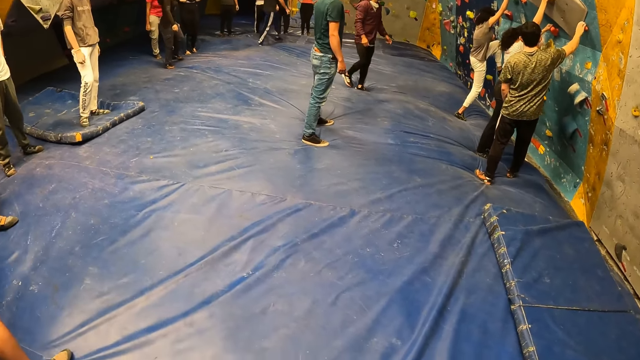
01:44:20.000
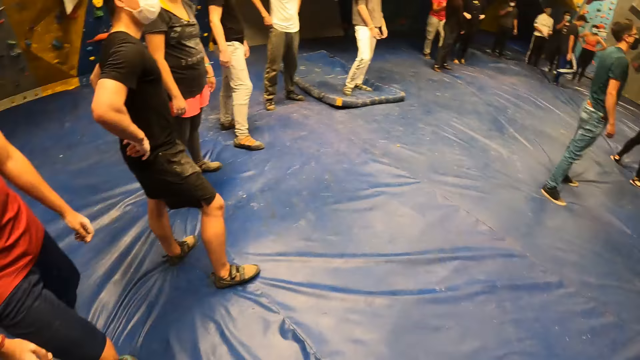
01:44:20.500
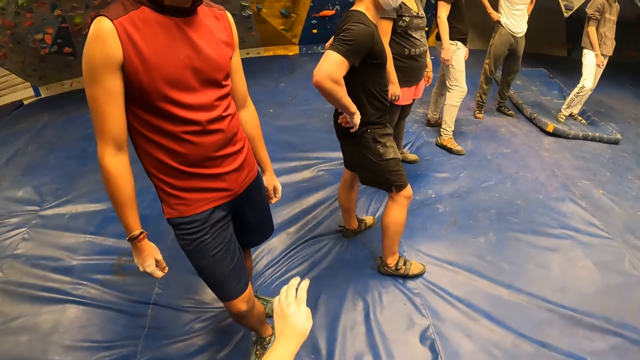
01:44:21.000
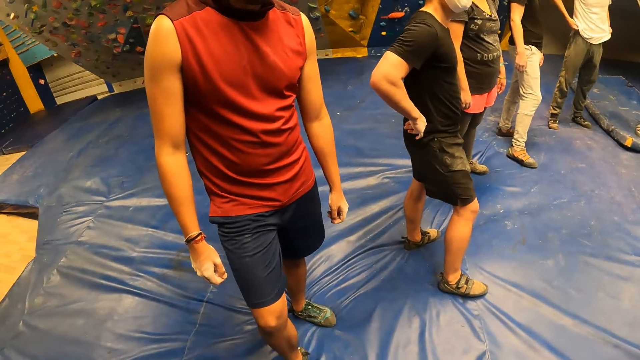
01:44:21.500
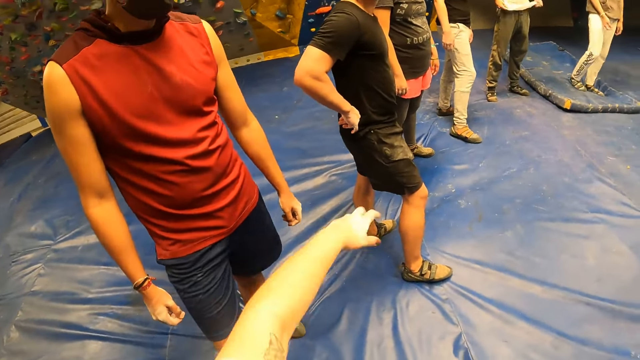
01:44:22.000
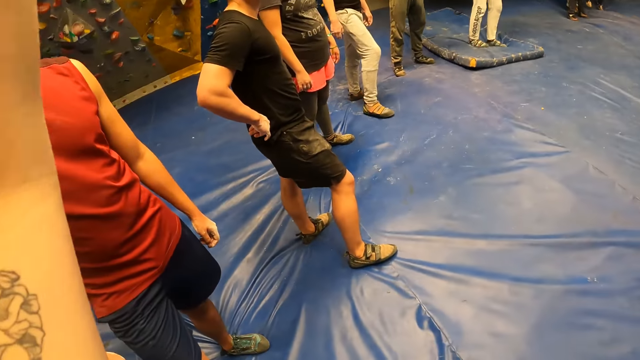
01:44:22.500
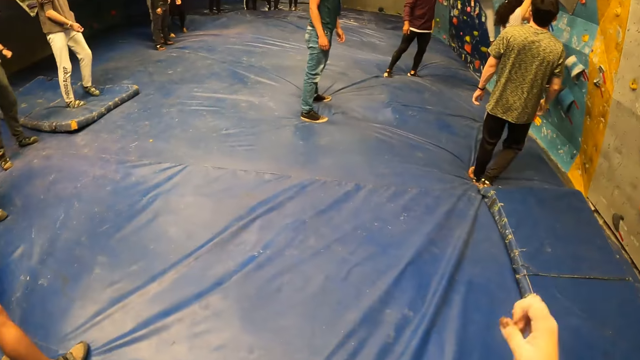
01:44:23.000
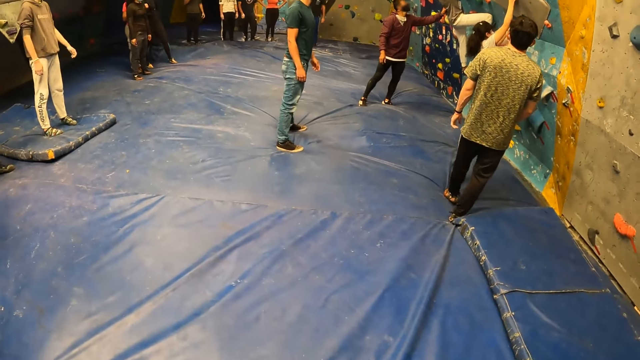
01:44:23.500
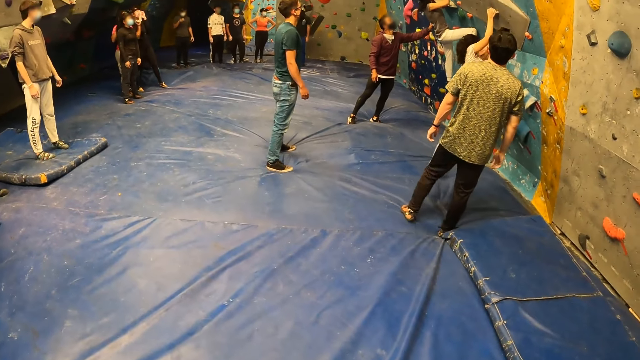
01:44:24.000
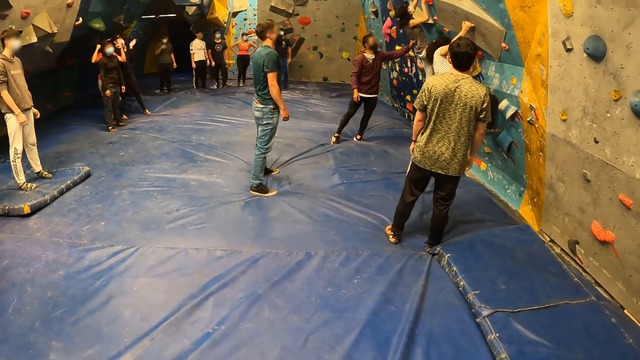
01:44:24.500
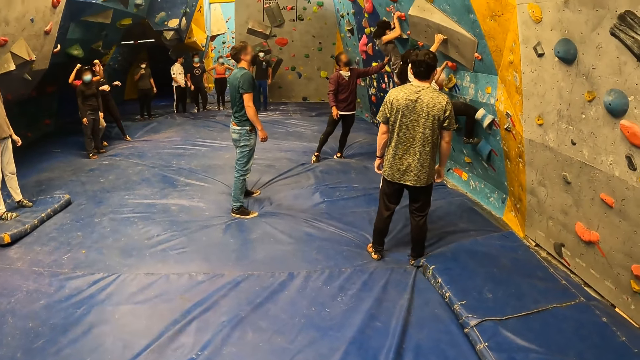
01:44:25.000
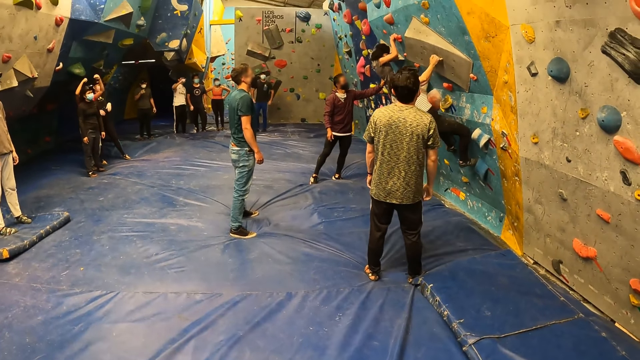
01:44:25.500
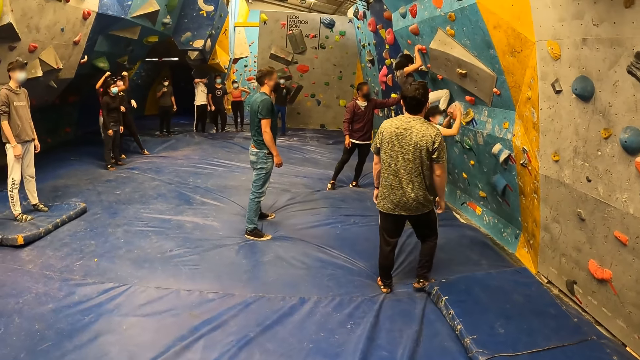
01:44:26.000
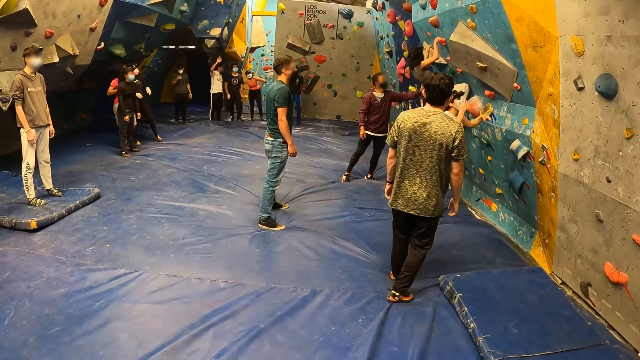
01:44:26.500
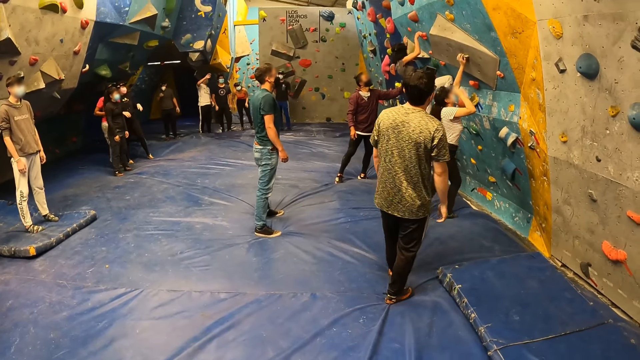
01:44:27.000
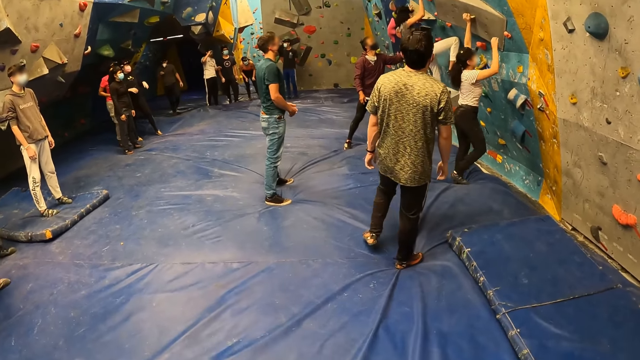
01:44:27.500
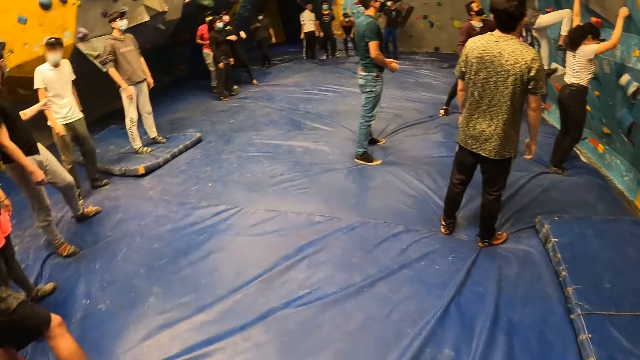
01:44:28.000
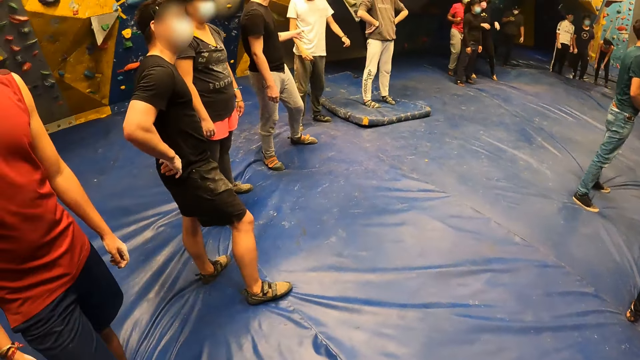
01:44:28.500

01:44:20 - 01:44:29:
The camera wearer stretches their hand. They look around the climbing area.

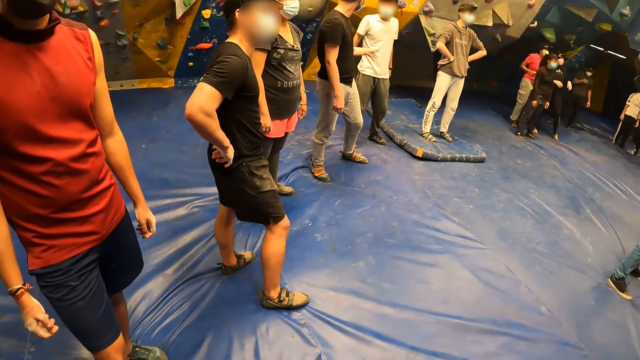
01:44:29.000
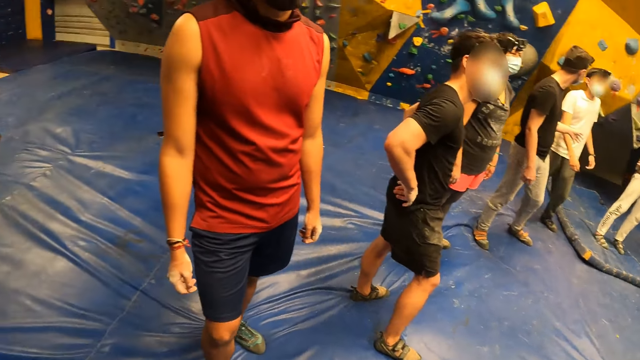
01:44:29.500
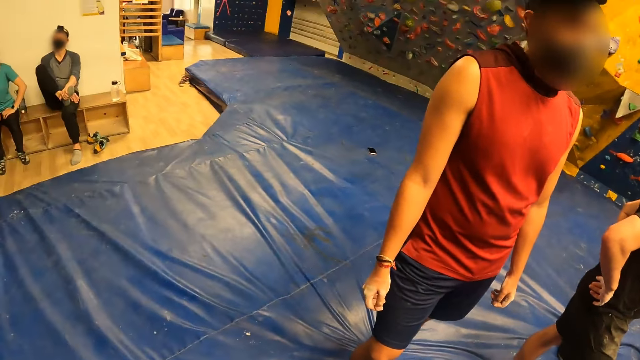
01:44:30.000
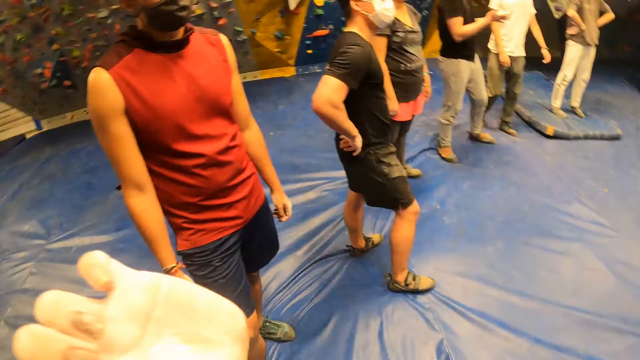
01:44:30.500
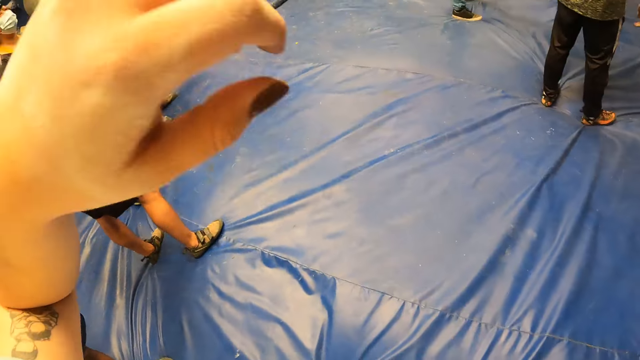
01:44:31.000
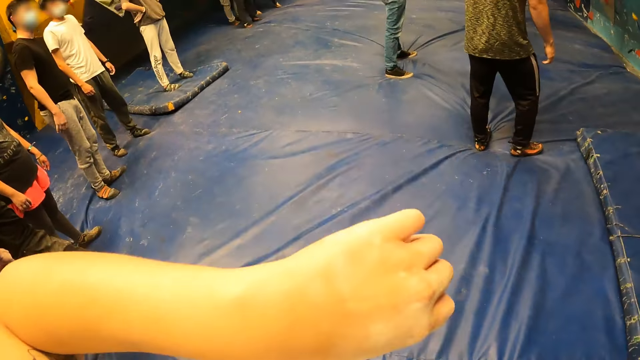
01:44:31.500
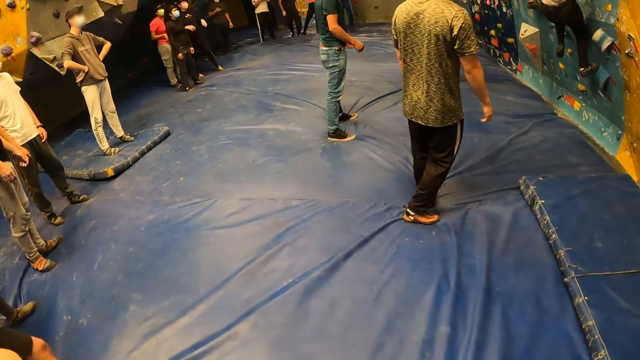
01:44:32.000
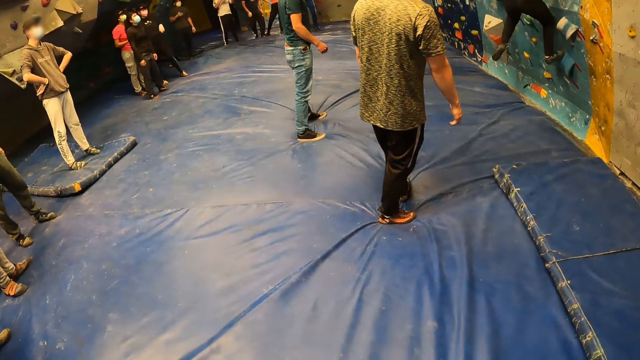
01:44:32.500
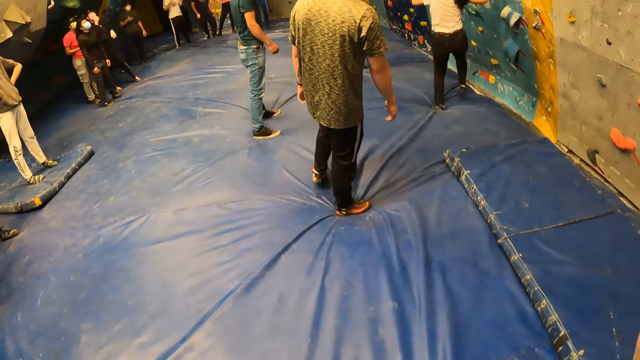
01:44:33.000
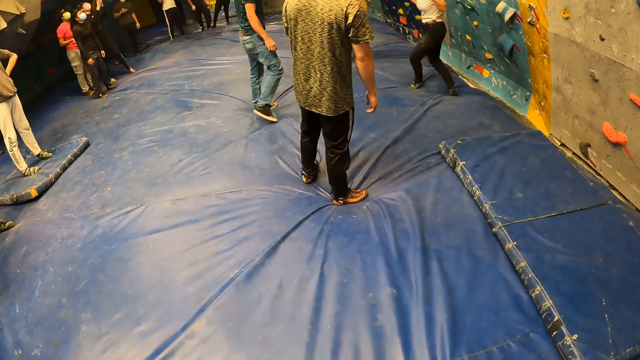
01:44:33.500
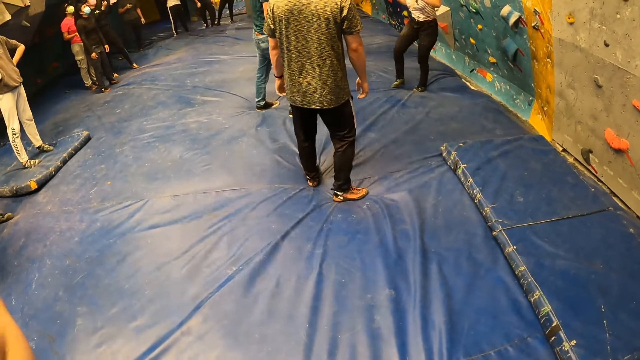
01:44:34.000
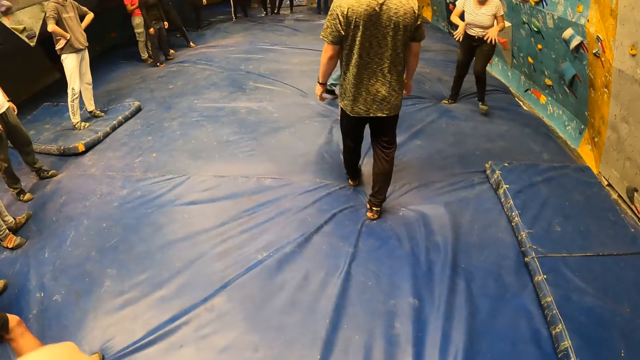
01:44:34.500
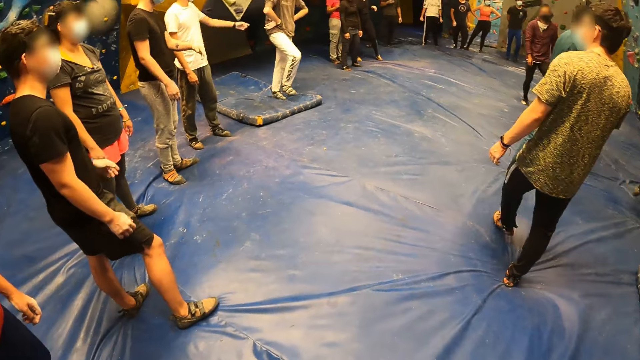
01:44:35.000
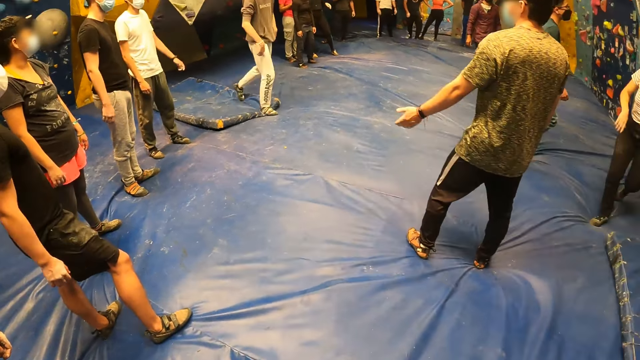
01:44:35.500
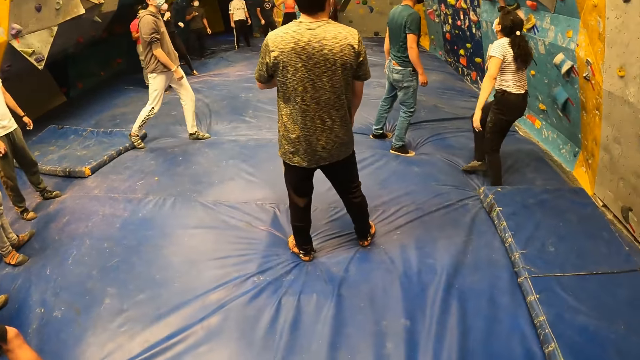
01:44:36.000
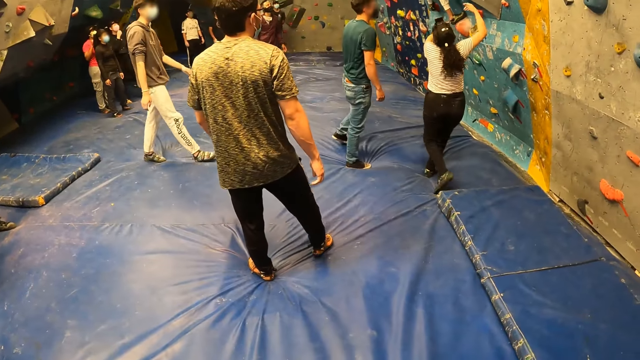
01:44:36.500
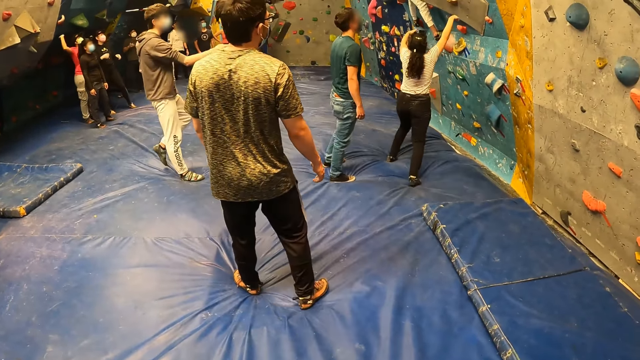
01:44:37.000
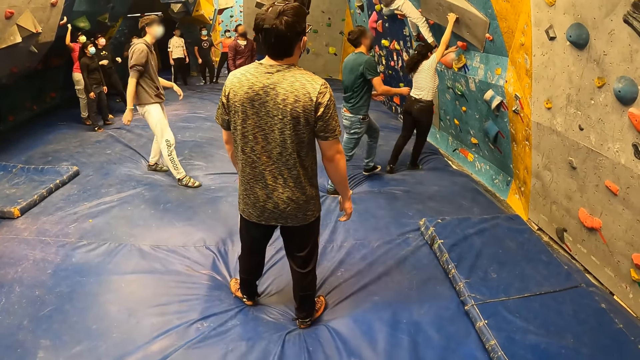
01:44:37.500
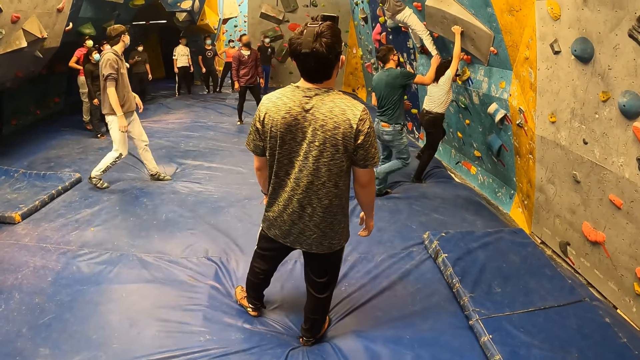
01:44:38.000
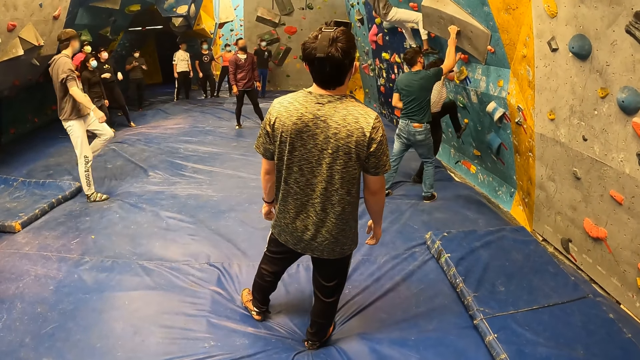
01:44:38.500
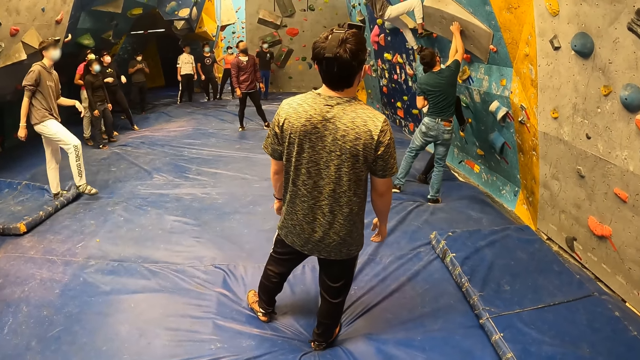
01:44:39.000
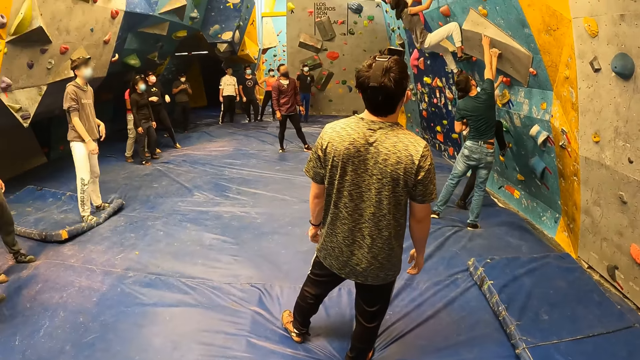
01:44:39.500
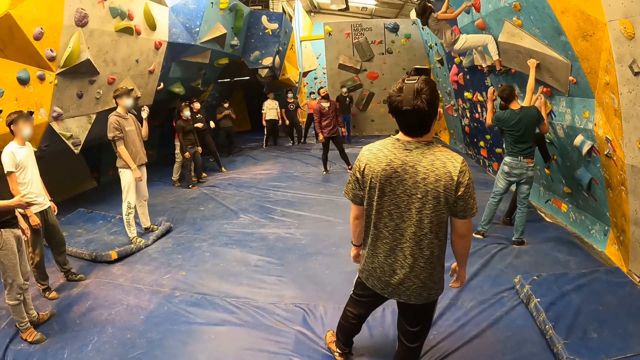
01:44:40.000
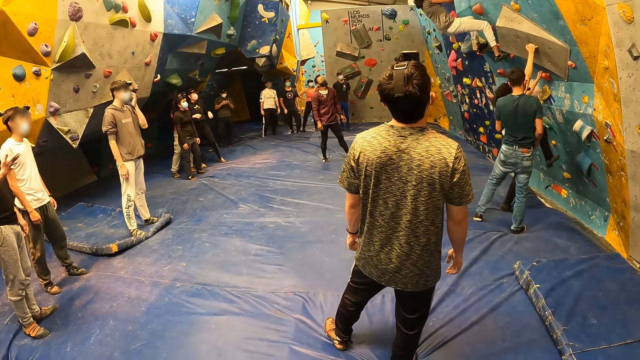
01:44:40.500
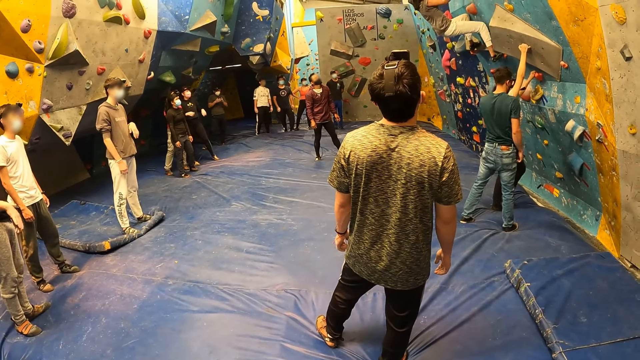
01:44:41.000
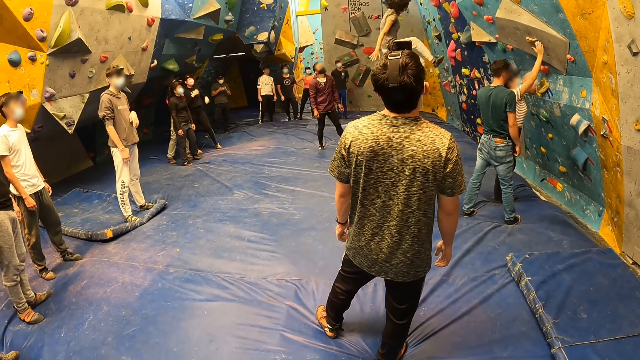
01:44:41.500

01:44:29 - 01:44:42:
The camera wearer does something. They do a hand movement. They look around the climbing area.
